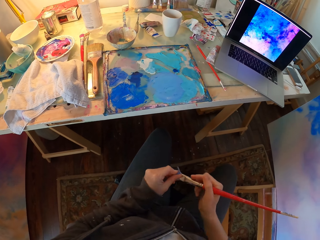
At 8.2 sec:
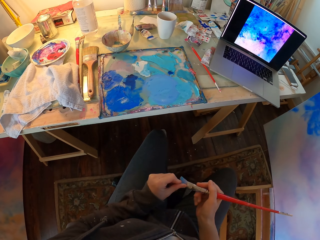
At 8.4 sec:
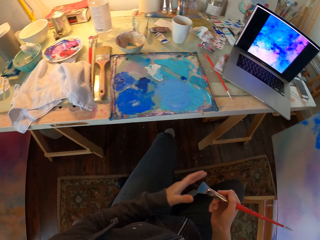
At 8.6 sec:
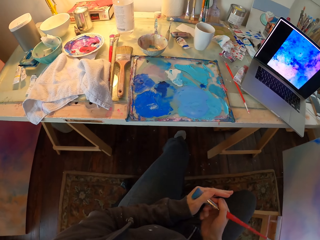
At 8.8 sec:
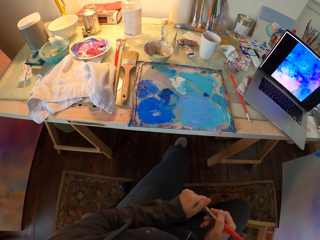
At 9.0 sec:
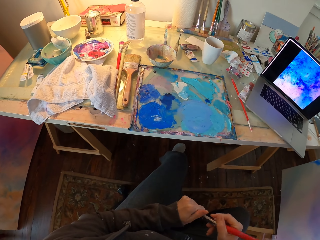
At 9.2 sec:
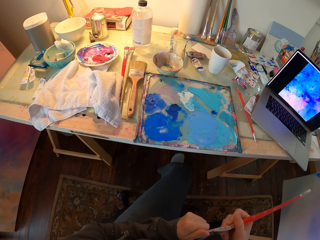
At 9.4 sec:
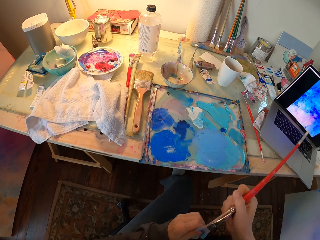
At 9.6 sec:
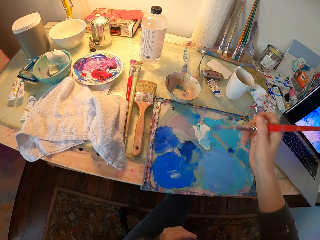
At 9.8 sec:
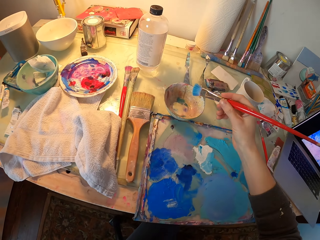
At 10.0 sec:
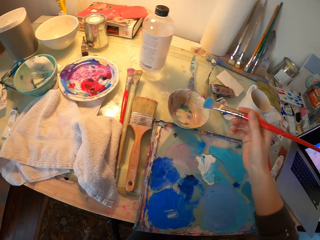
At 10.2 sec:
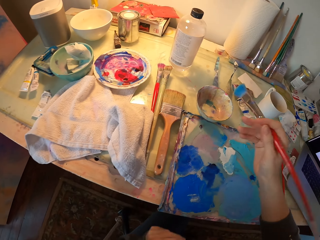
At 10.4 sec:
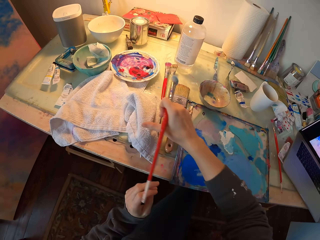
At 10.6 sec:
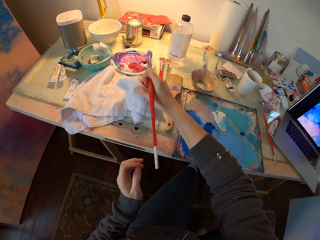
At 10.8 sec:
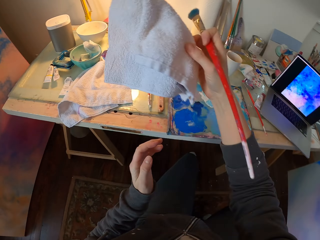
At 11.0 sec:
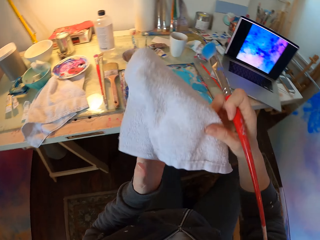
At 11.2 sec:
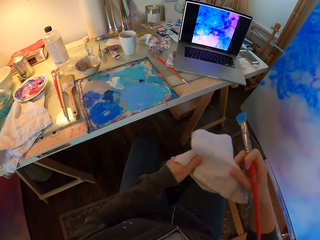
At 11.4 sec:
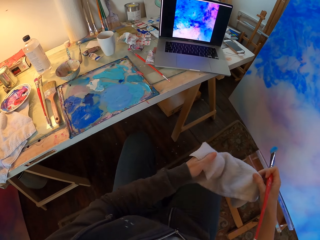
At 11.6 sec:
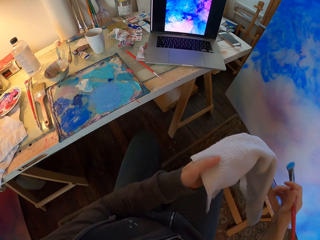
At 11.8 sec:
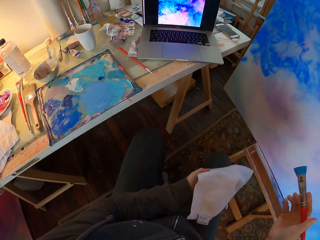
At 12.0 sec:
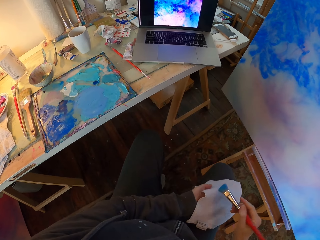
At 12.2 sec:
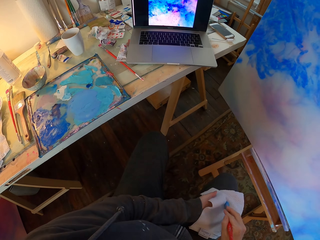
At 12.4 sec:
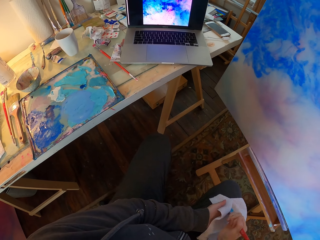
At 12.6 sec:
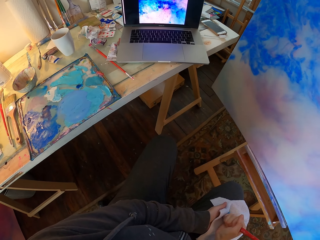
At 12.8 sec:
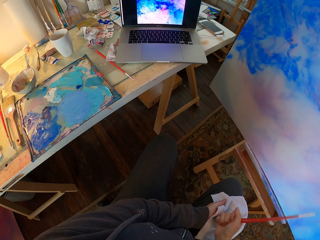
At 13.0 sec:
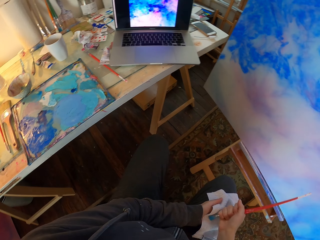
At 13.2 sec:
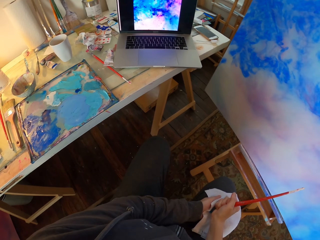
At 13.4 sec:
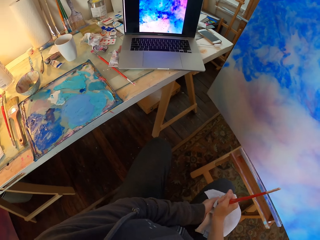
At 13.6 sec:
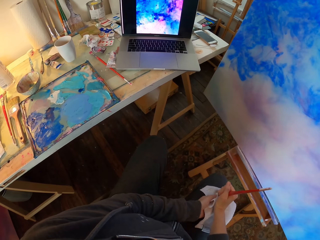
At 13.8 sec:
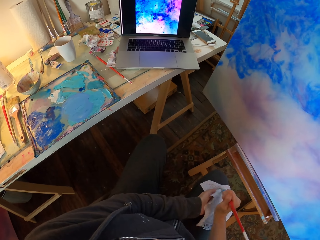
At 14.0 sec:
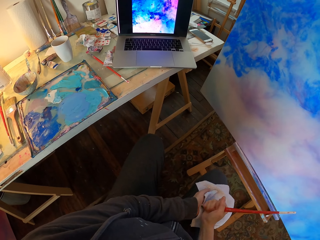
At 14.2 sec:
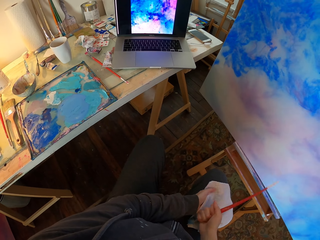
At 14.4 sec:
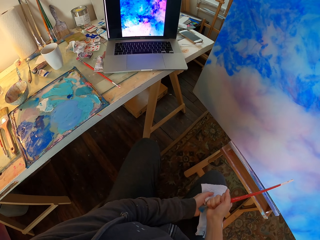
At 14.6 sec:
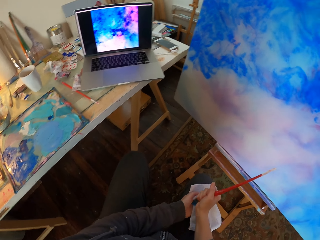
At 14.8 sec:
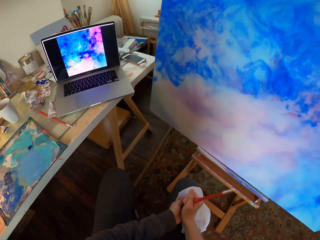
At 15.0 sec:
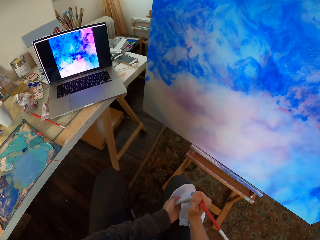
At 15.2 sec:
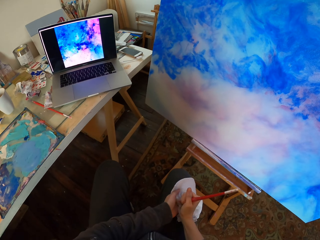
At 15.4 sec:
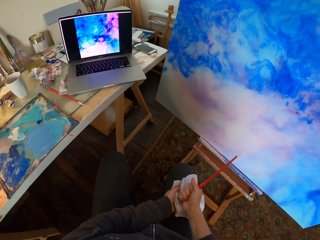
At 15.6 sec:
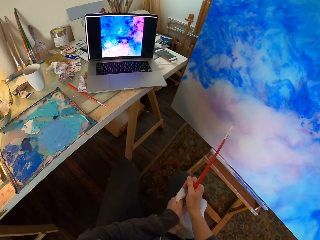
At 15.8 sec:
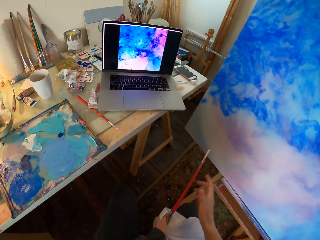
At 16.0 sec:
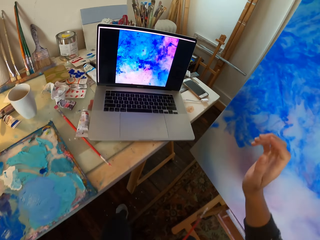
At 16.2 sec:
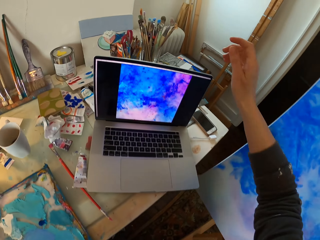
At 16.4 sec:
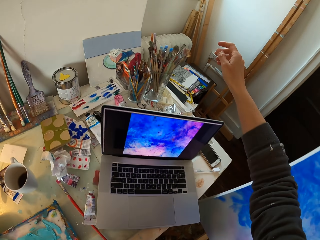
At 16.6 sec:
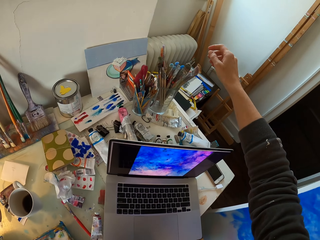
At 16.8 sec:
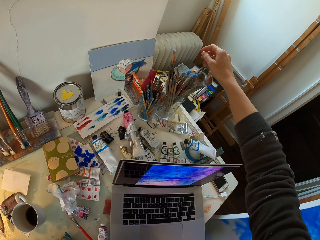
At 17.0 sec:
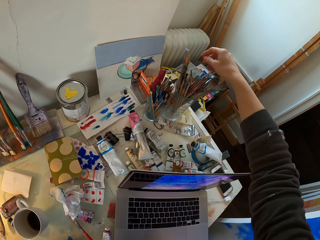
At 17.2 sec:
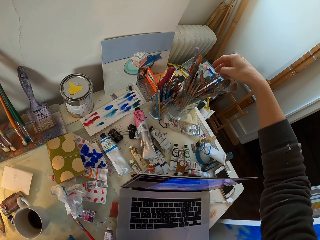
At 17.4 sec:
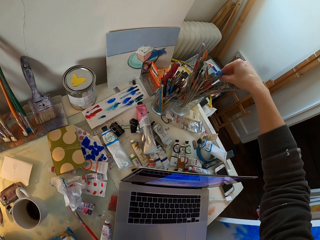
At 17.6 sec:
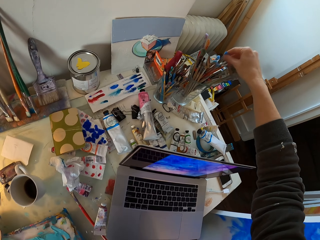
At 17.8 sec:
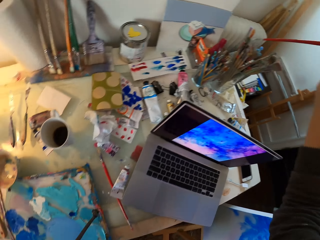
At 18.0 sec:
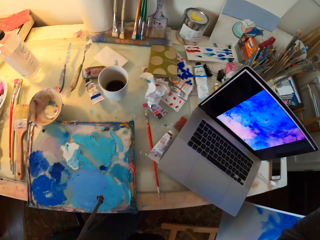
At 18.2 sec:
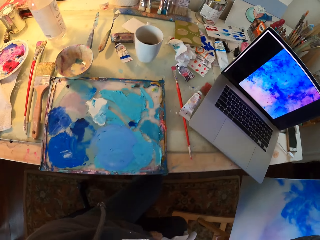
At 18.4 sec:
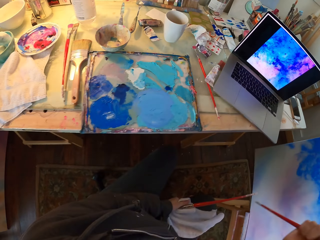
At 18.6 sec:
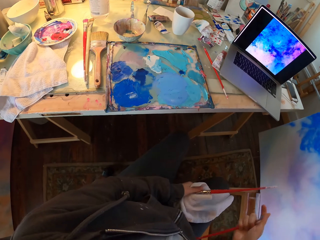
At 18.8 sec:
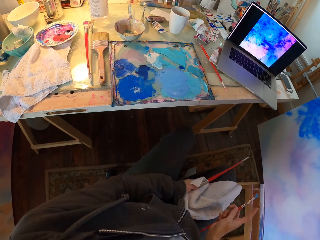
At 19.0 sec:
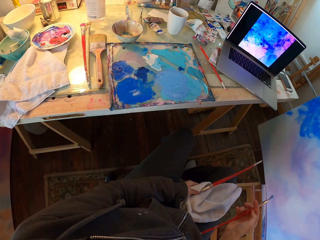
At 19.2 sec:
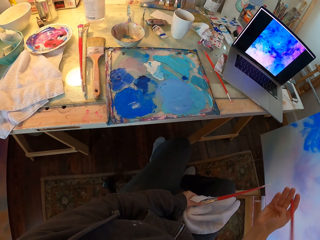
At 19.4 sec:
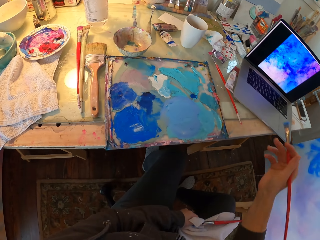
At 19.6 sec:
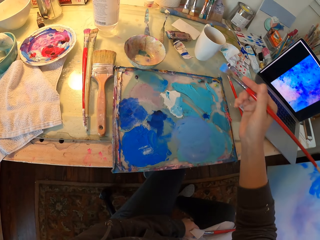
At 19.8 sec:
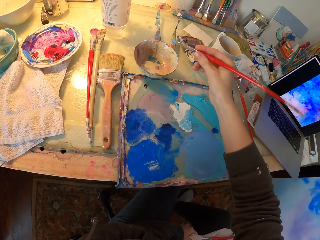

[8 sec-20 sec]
The camera wearer cleans the brush ends. They pick up a white hand towel. They put the towel on the thigh. They wipe the paint brush with the hand towel. They pick up another paint brush.

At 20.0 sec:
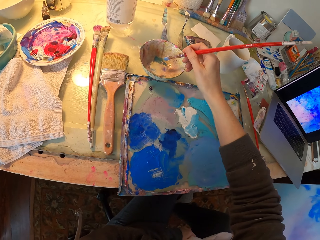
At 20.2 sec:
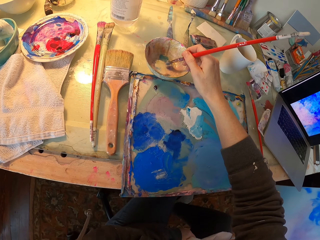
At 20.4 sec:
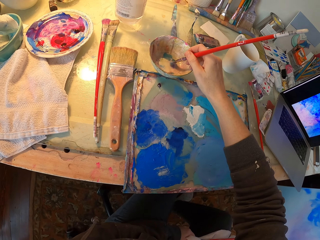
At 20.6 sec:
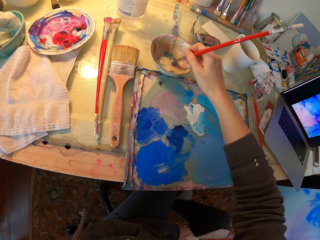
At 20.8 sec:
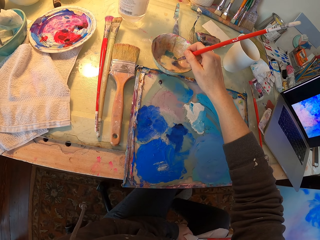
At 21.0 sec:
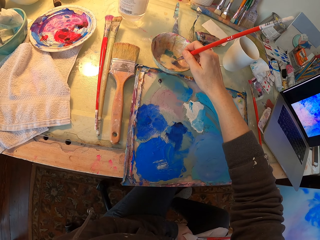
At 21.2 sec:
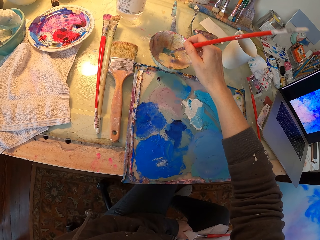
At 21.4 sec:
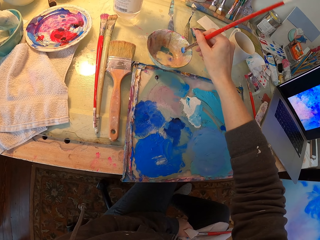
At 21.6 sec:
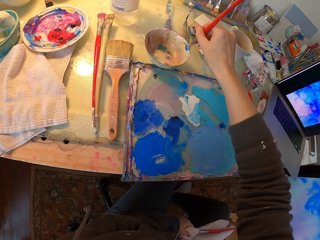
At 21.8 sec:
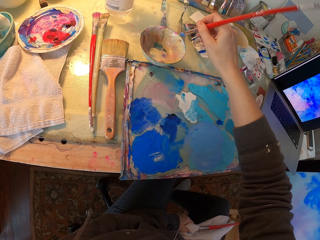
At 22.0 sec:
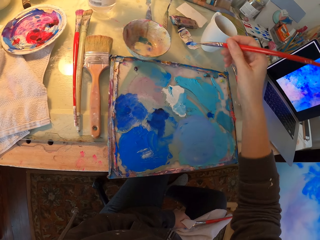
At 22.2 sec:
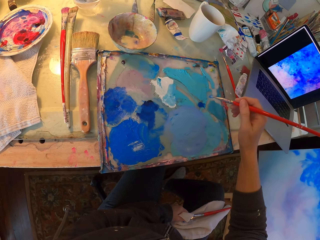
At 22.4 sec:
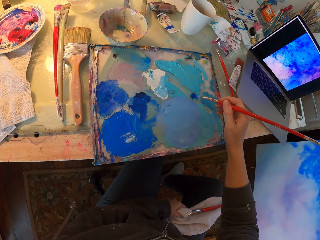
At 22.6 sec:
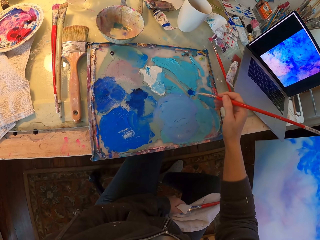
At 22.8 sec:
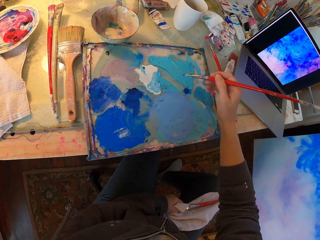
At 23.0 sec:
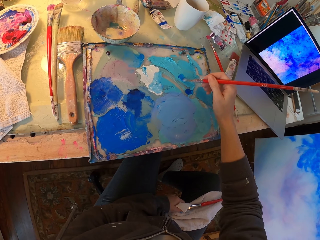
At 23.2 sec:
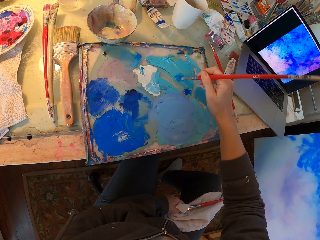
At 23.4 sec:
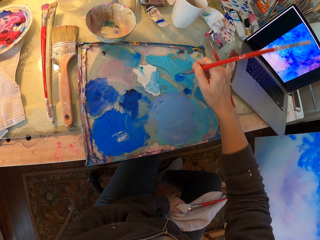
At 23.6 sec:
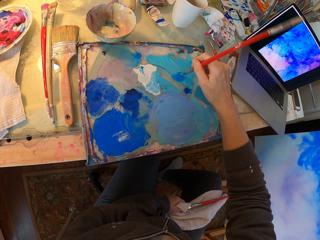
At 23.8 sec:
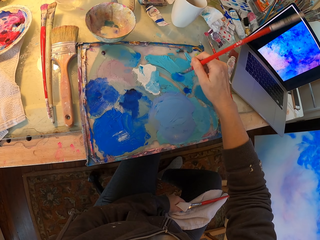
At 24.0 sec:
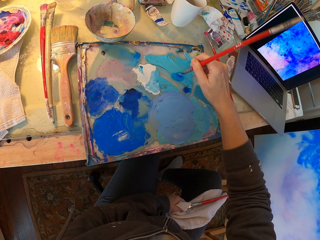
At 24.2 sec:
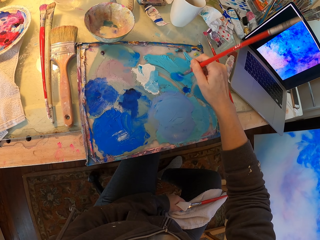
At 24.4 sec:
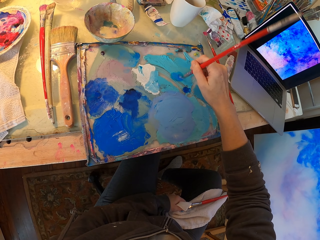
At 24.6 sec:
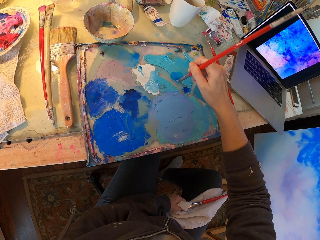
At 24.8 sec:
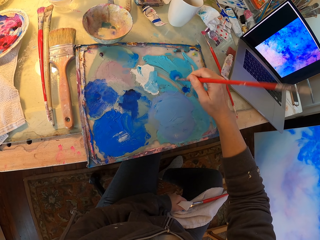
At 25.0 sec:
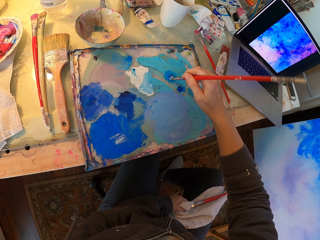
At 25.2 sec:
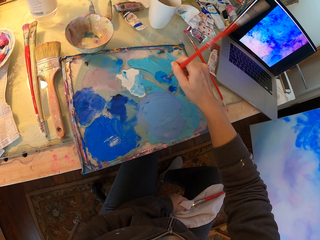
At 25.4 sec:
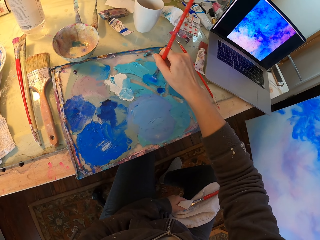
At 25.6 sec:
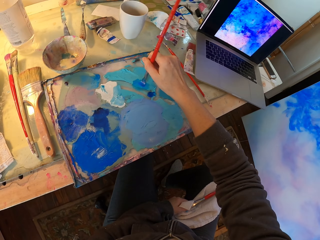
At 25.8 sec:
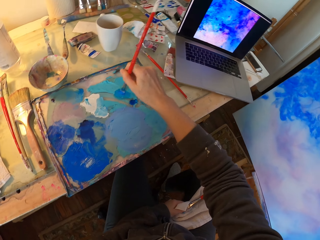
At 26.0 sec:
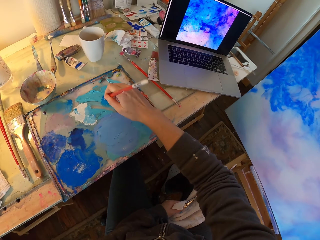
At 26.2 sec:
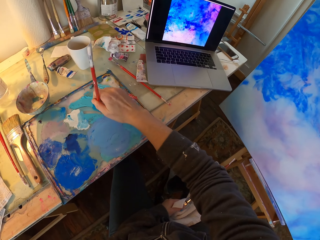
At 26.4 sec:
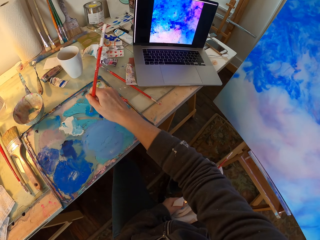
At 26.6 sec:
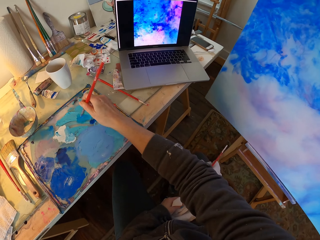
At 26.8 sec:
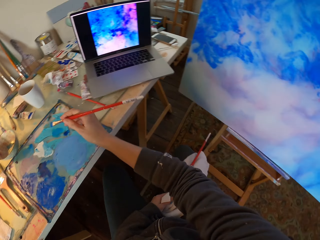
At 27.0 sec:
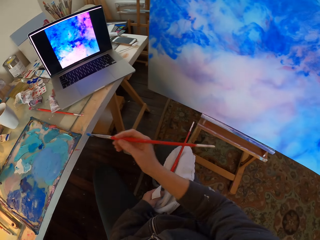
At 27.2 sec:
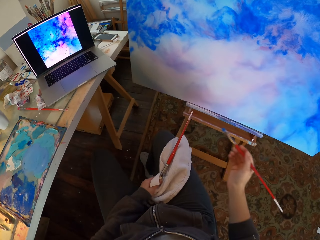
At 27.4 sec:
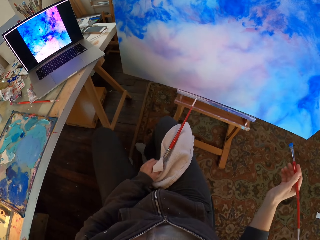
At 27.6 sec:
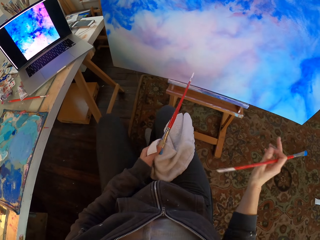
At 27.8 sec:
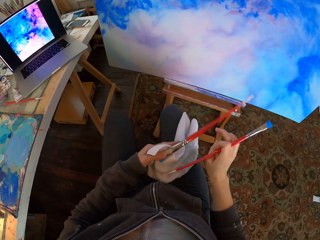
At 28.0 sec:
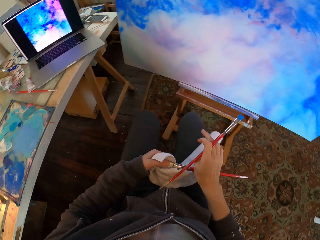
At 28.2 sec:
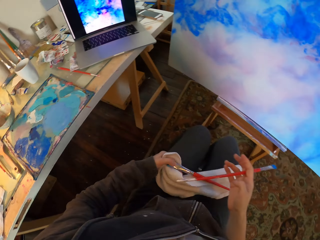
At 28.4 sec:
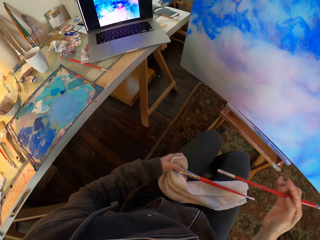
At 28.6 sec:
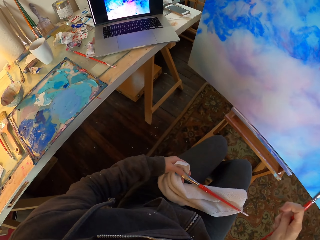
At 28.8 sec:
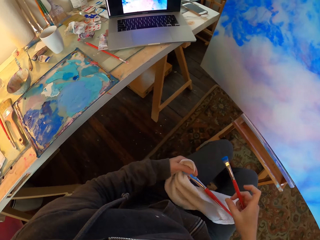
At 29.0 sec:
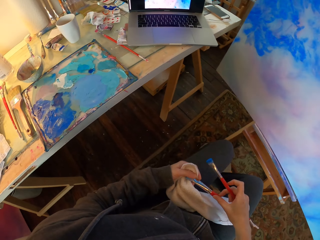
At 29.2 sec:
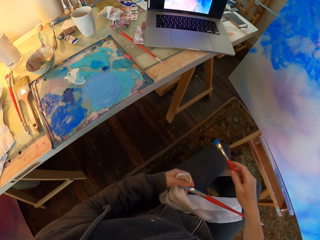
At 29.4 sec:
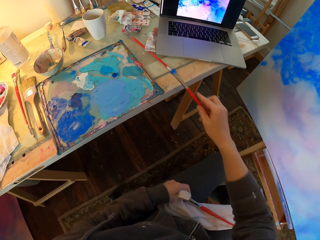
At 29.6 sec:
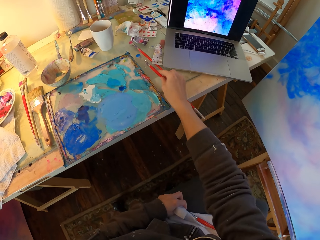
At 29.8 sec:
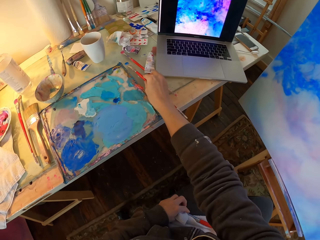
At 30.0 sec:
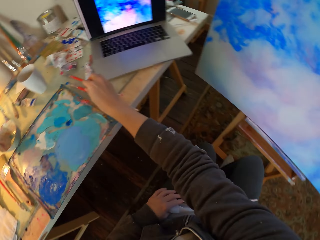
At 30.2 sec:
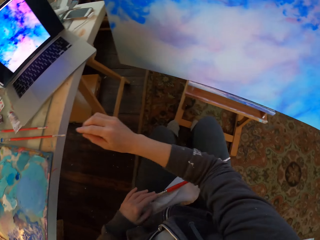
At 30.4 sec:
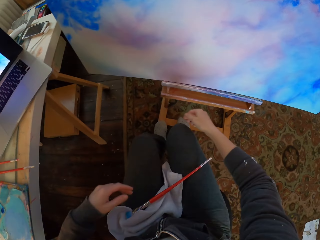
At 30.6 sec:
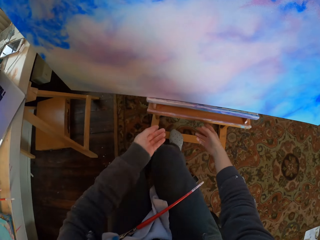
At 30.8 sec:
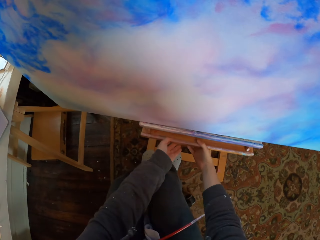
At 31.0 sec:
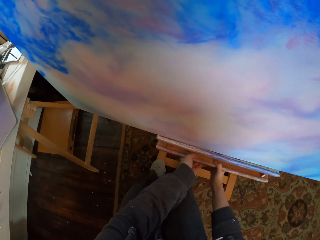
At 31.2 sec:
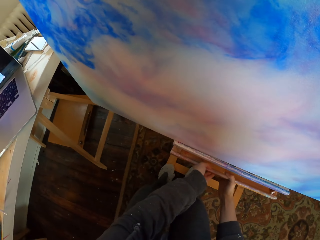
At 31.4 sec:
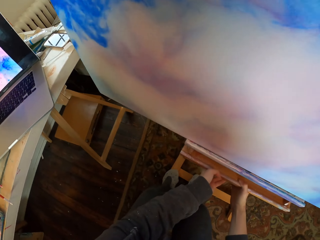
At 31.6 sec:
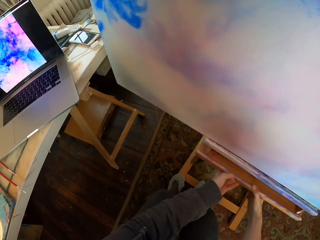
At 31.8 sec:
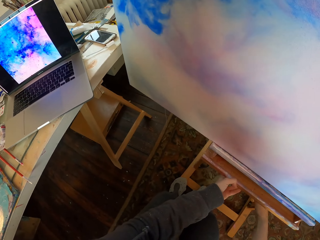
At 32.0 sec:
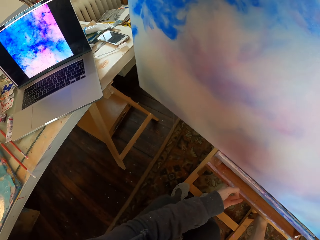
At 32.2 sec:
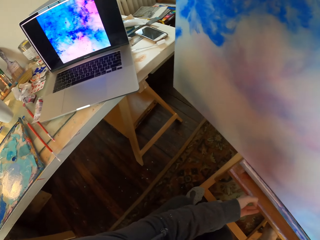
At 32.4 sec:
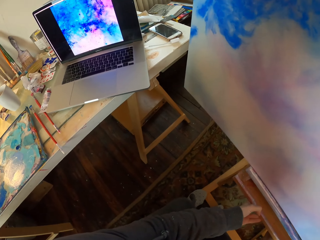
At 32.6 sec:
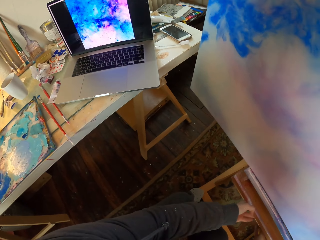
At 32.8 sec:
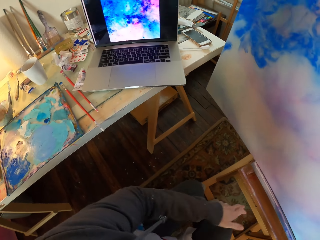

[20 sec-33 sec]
The camera wearer dips the paint brush in a bowl. They dip the paint brush in a blue paint paste. They put down the paint brush. They adjust the art holder stand. They hold the drawer.
